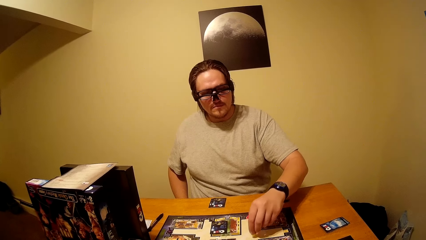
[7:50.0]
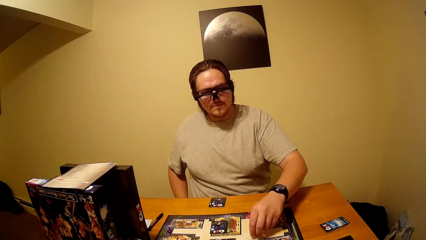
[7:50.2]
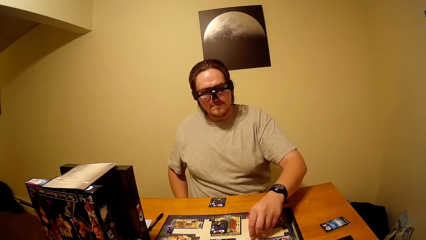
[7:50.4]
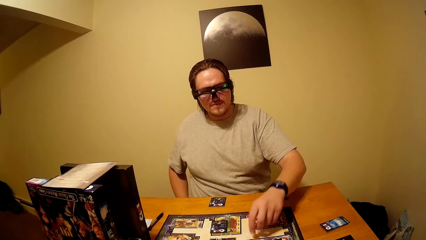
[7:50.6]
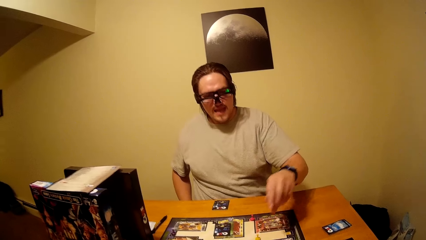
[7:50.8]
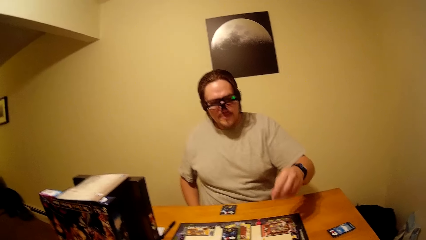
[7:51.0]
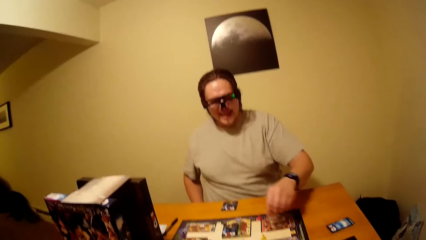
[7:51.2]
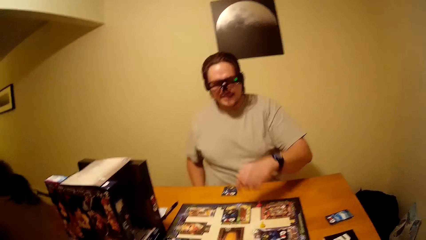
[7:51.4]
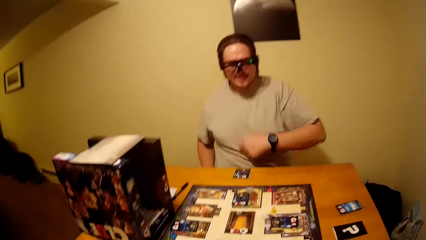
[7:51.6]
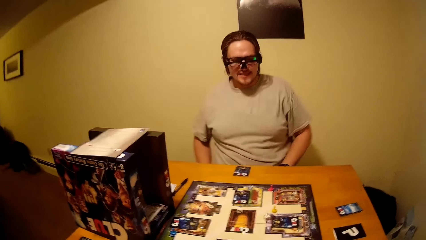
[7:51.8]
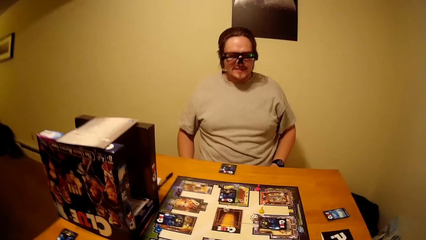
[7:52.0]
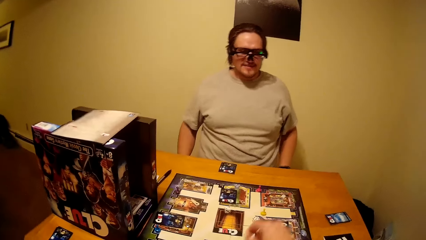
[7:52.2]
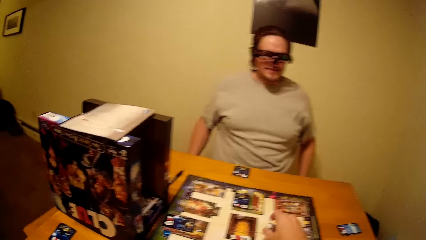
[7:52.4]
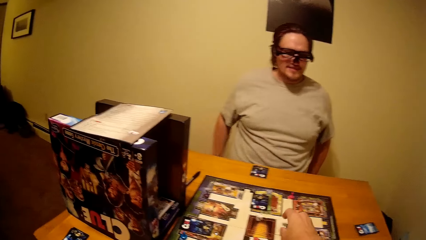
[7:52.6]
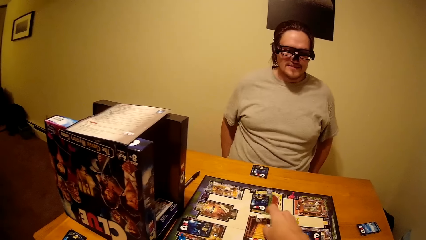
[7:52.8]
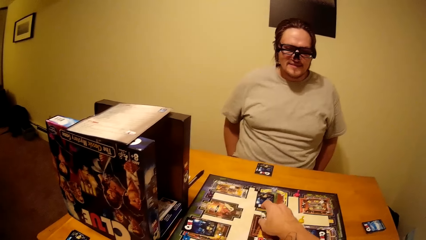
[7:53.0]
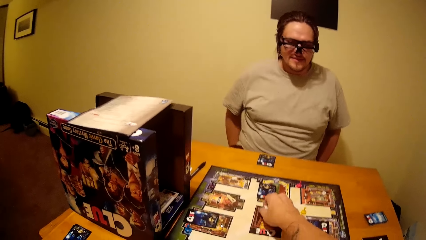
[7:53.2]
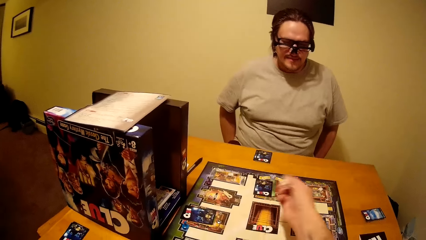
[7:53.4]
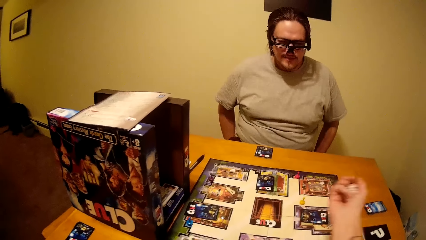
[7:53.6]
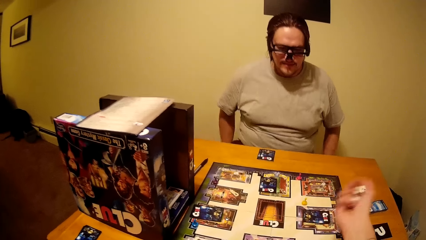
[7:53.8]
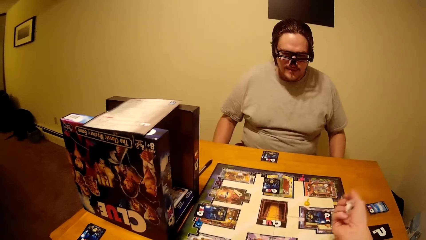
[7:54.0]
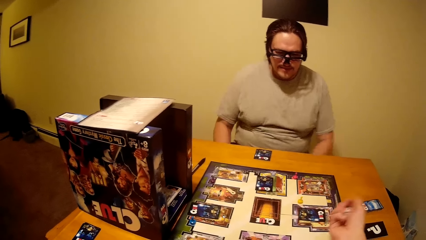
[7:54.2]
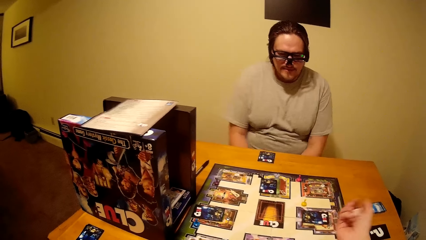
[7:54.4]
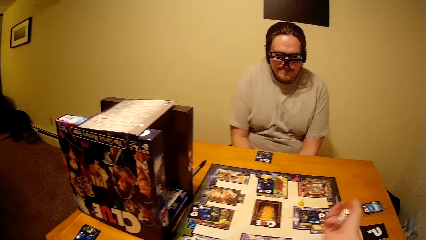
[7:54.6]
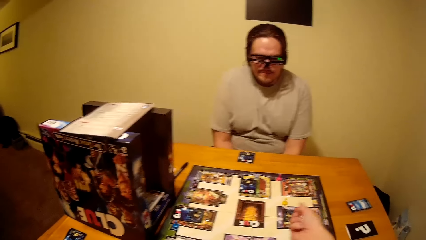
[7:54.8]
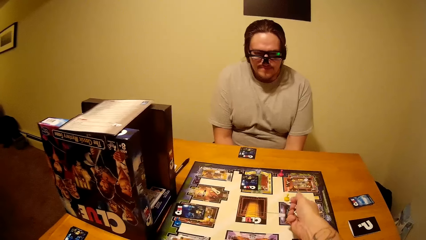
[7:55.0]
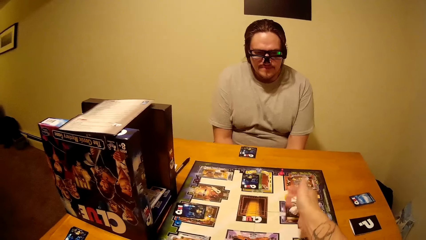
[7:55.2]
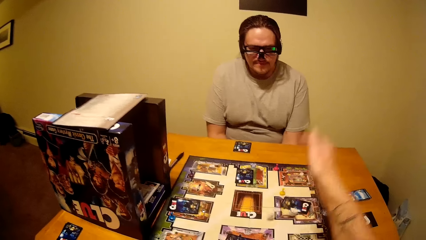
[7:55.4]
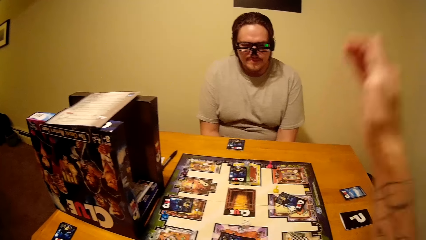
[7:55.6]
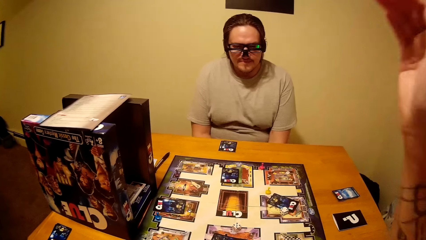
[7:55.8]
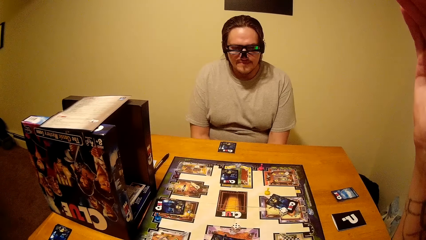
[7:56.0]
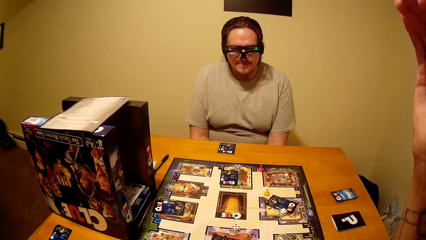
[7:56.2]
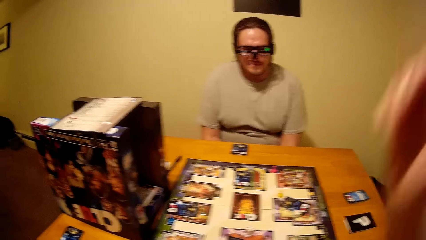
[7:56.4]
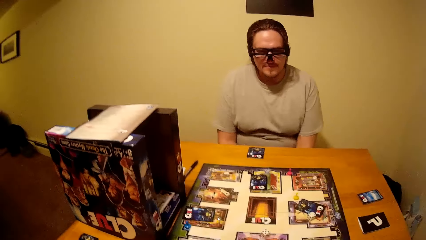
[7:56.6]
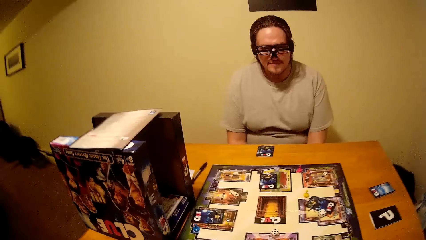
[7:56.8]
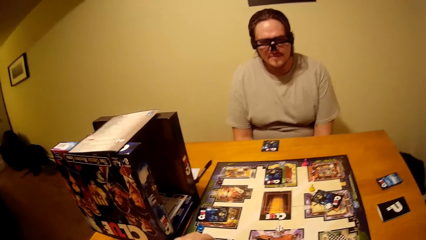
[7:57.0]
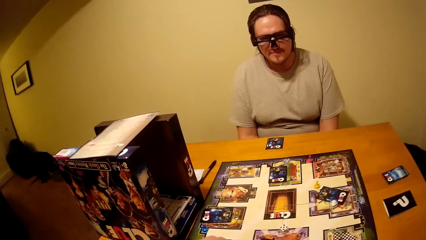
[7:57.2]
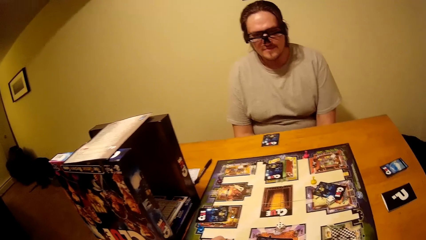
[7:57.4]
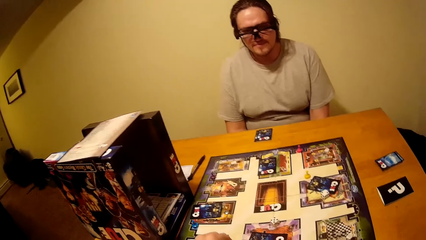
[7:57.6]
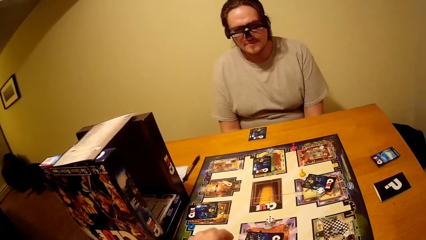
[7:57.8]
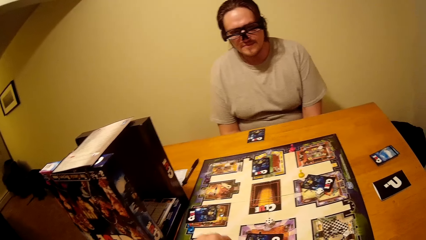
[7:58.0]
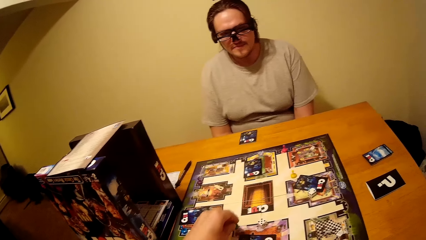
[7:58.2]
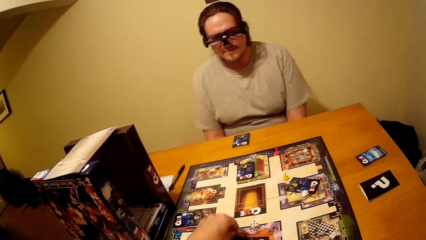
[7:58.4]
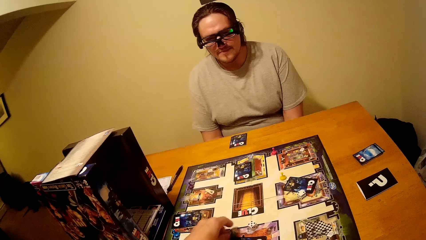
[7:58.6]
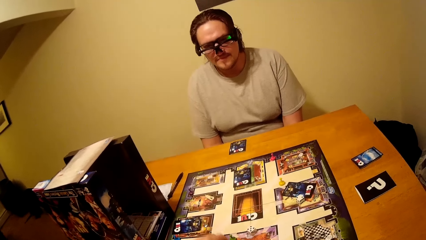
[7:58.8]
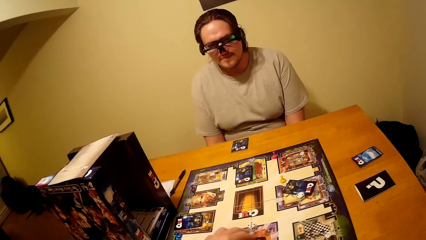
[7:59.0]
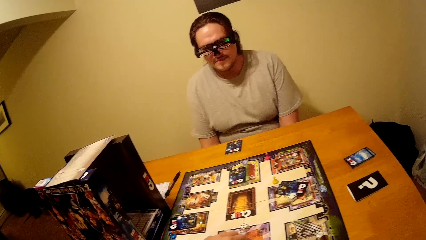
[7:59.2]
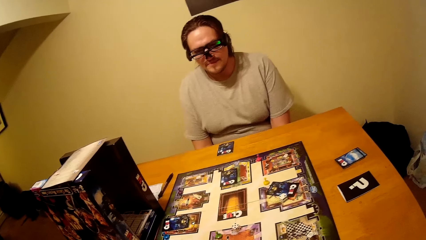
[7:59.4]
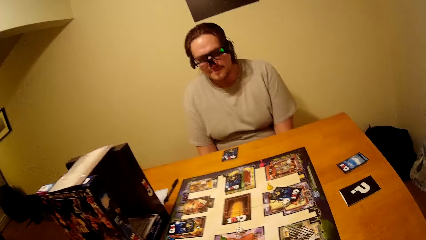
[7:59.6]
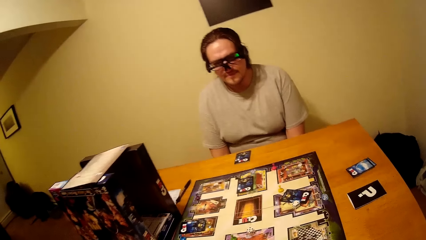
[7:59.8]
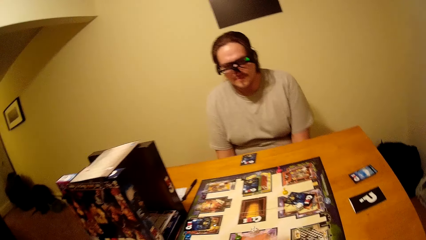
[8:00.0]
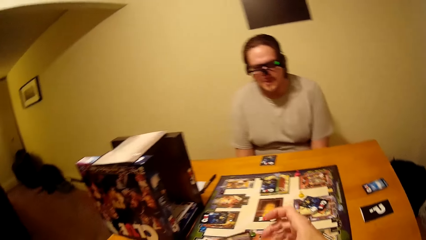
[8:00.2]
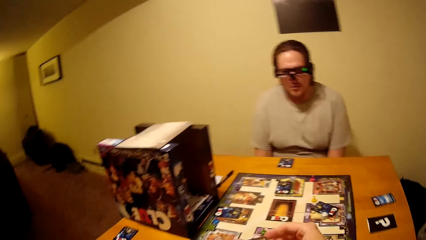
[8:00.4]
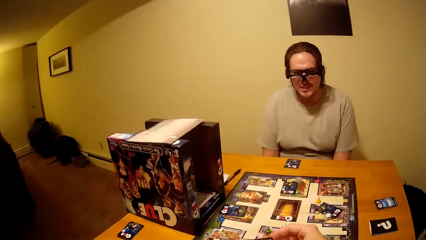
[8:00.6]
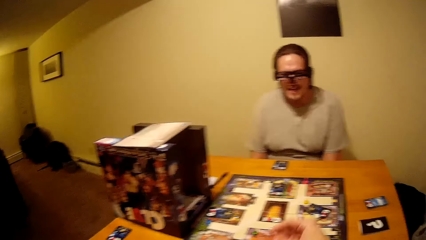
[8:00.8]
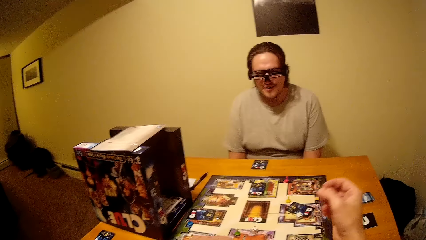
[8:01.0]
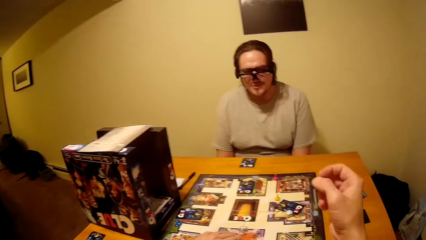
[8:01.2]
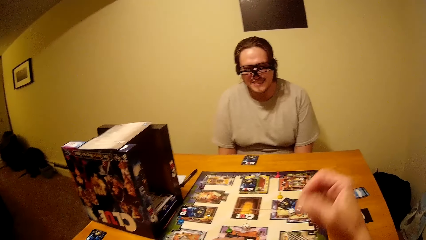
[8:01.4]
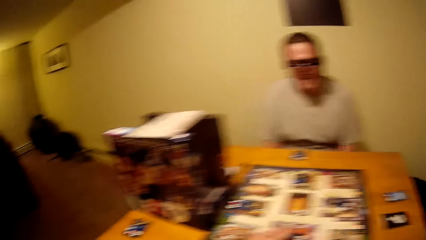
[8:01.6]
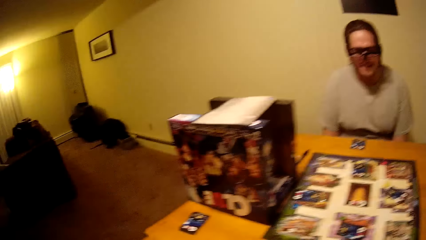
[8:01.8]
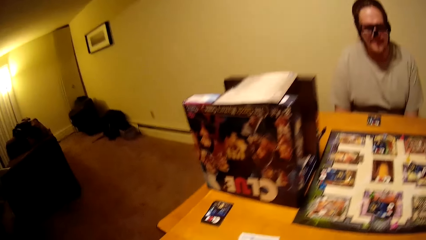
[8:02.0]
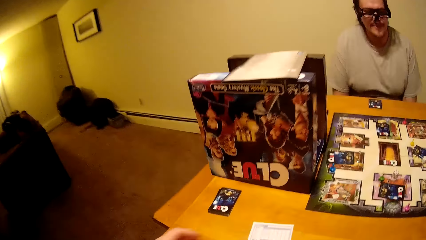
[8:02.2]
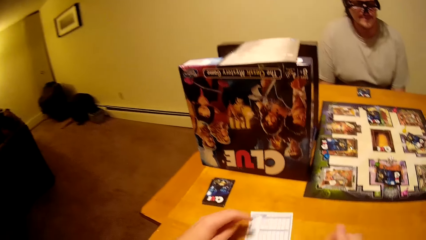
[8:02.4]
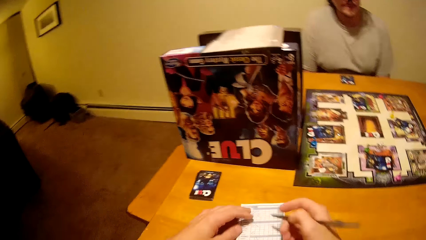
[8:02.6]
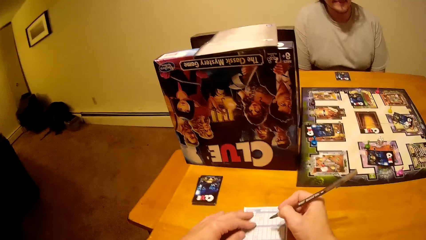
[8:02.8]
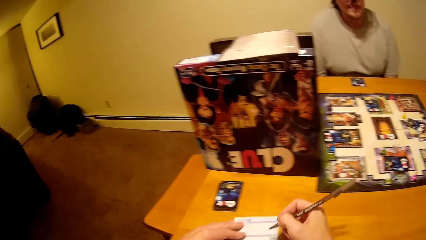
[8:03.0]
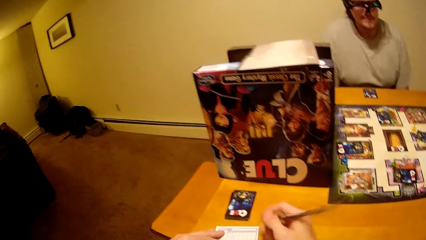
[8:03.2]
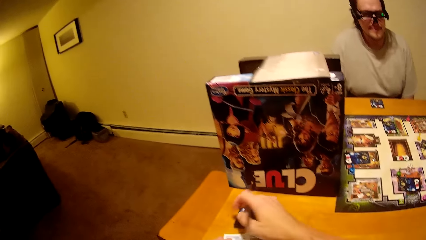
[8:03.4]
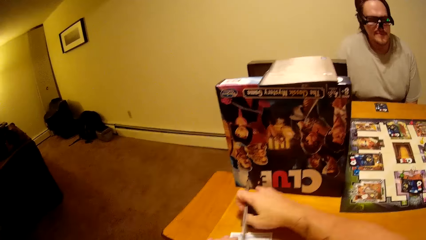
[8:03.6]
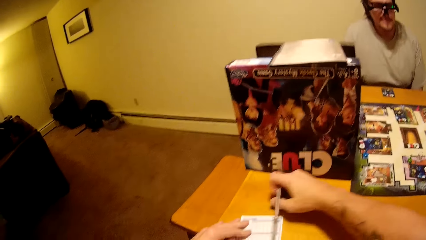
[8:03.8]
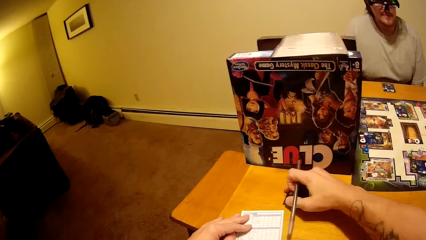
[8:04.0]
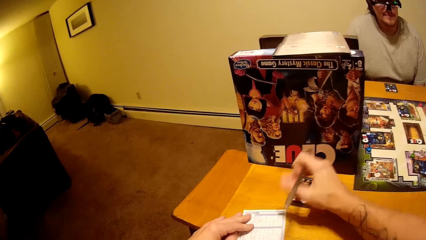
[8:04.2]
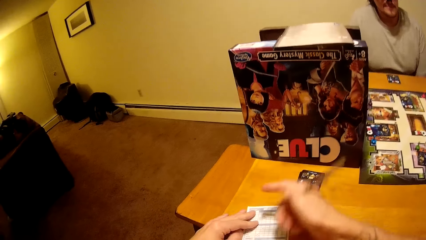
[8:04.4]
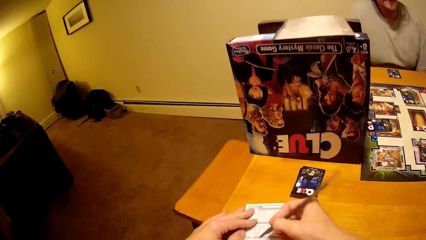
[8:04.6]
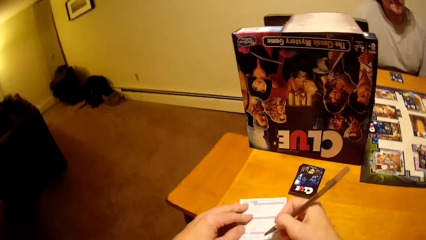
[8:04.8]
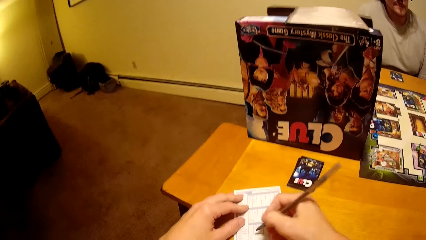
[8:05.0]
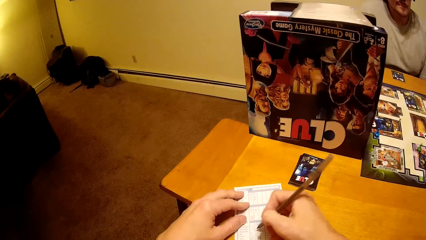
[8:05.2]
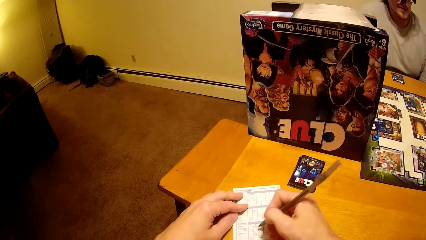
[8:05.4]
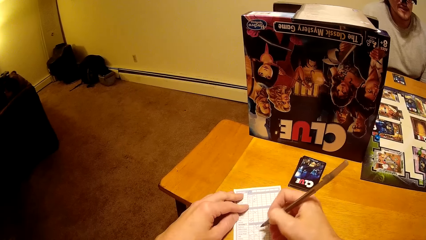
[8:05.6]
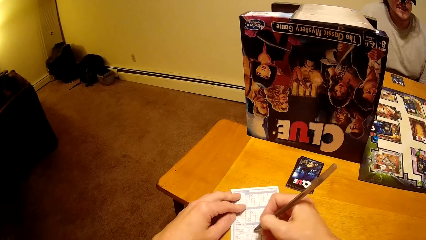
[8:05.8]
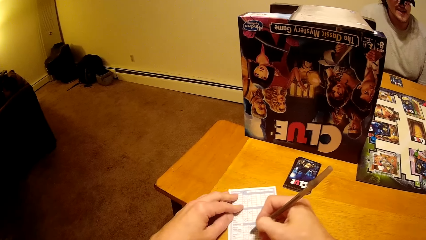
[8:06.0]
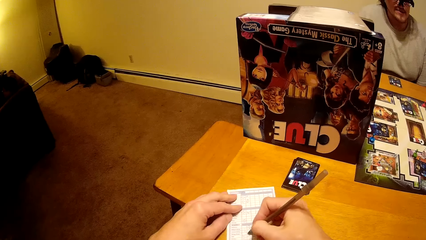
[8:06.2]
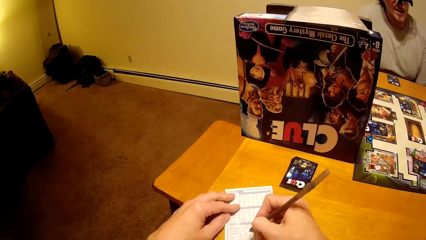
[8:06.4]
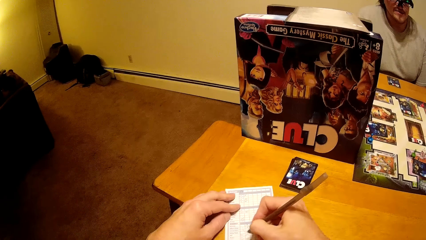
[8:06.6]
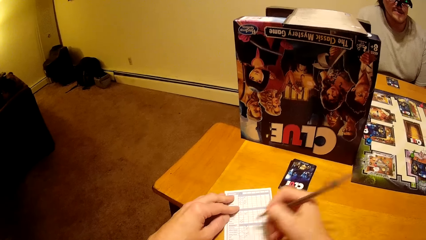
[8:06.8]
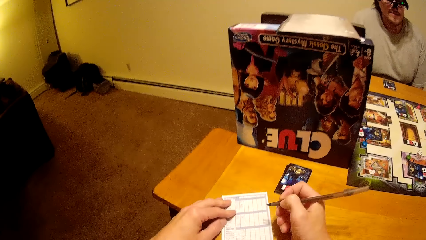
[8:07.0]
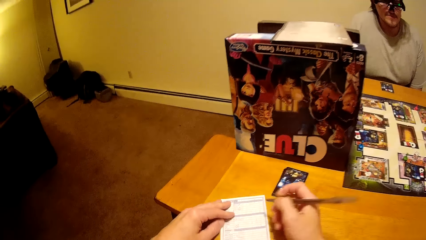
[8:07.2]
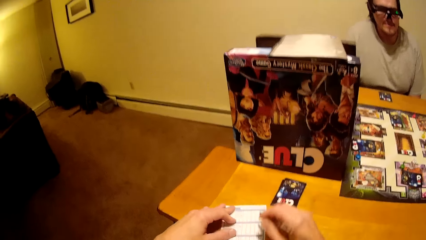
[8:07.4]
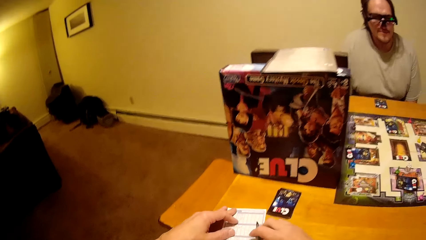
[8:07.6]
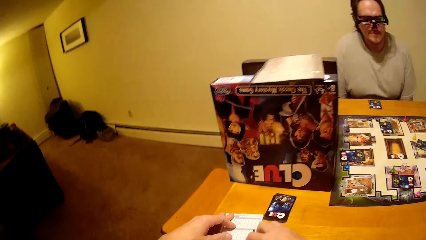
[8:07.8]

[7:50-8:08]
A man pulls his hand off the board. The camera wearer plays the Clue board game. He lifts his hand. He plays the Clue board game. He writes on a paper, pulls the paper, pulls a card and writes on the card.
